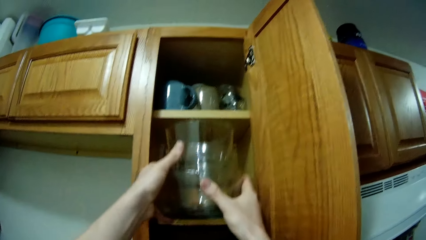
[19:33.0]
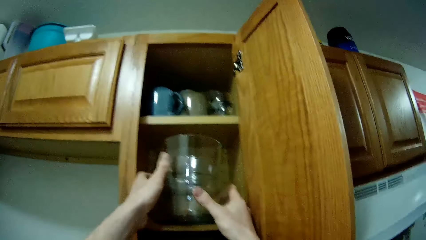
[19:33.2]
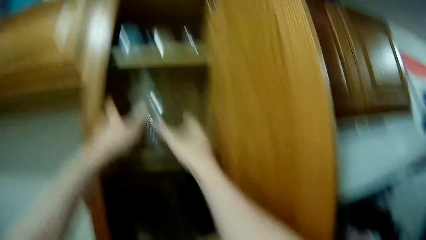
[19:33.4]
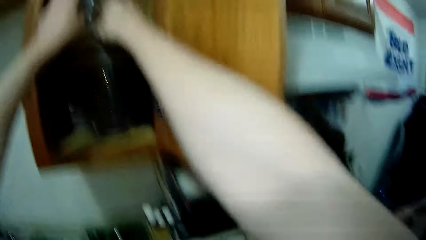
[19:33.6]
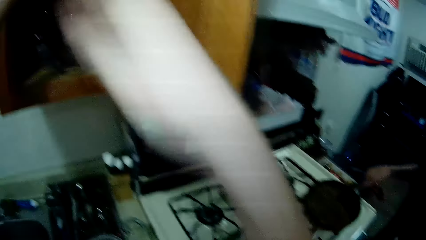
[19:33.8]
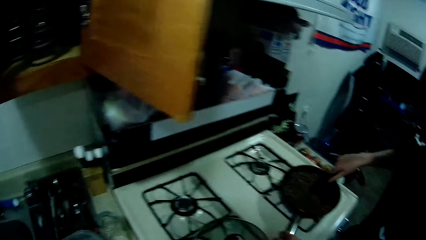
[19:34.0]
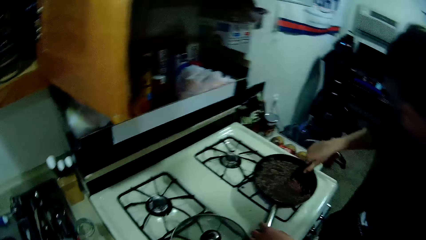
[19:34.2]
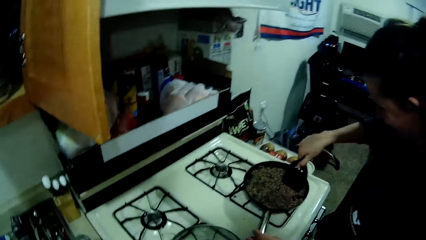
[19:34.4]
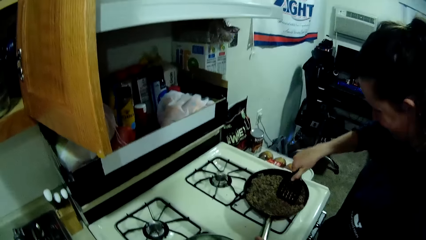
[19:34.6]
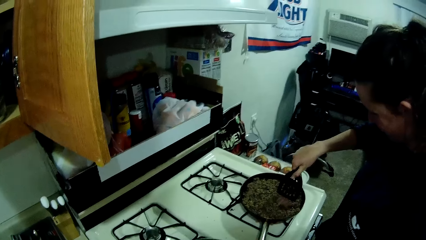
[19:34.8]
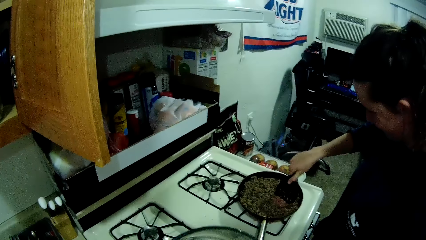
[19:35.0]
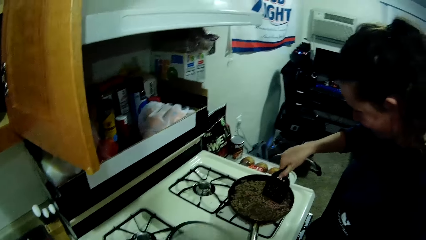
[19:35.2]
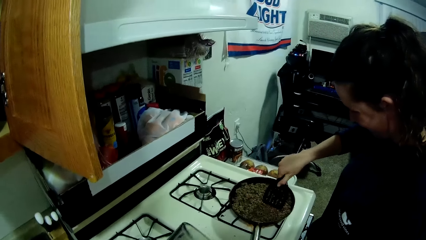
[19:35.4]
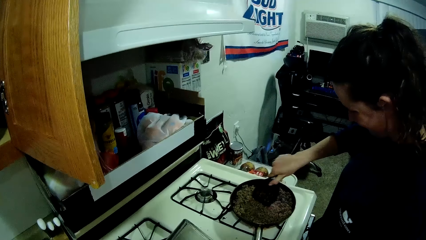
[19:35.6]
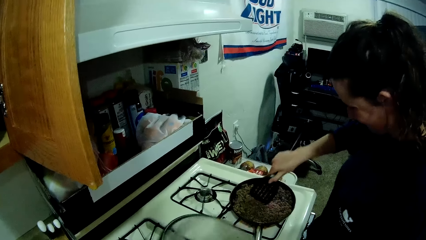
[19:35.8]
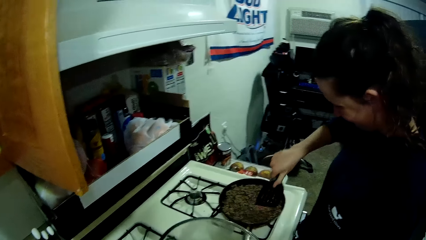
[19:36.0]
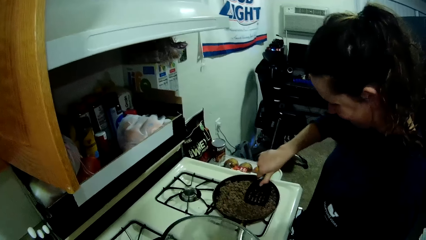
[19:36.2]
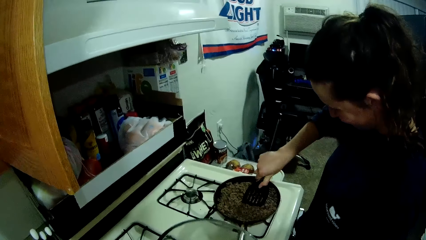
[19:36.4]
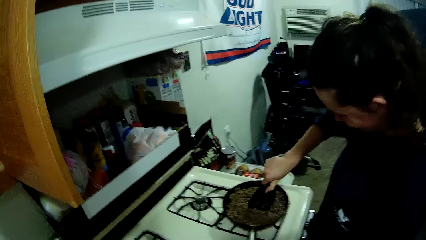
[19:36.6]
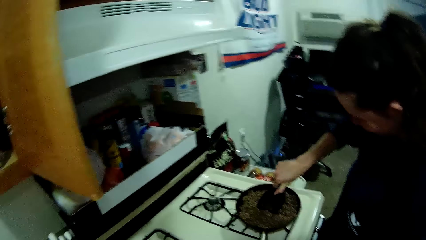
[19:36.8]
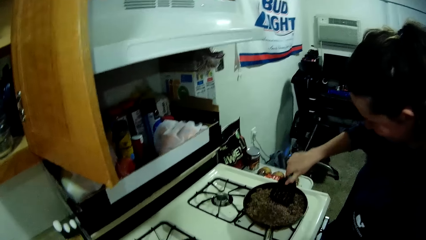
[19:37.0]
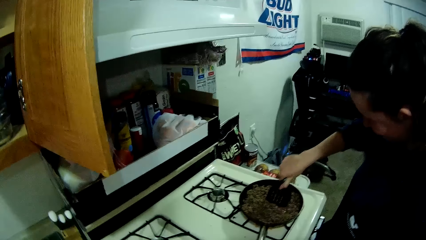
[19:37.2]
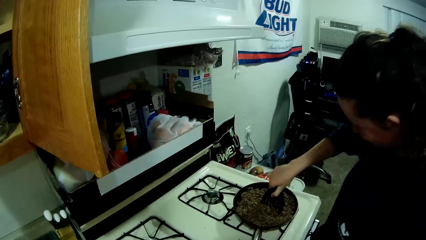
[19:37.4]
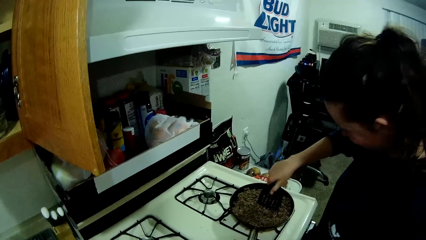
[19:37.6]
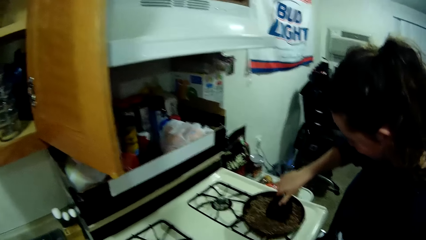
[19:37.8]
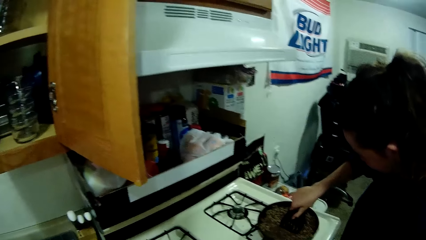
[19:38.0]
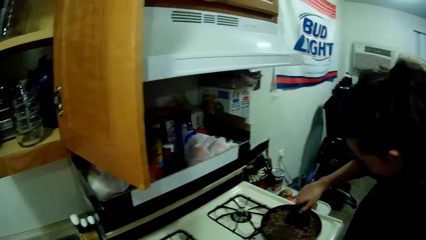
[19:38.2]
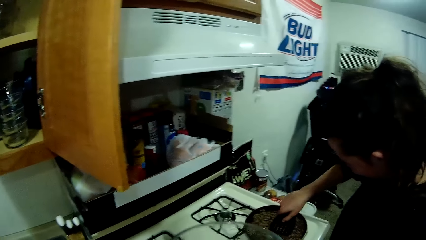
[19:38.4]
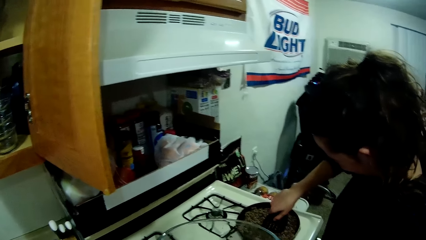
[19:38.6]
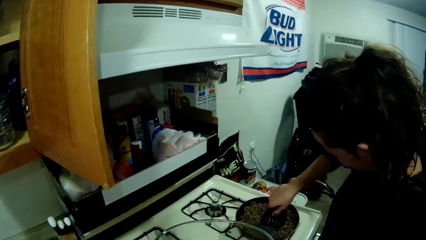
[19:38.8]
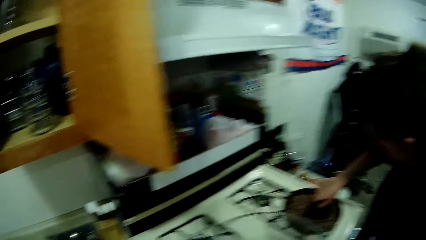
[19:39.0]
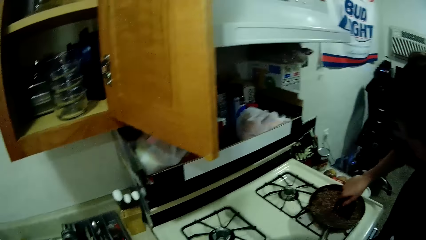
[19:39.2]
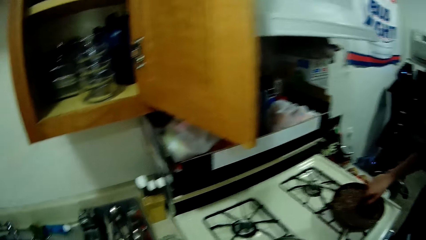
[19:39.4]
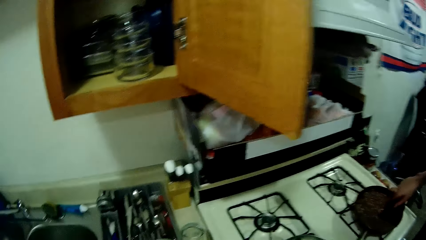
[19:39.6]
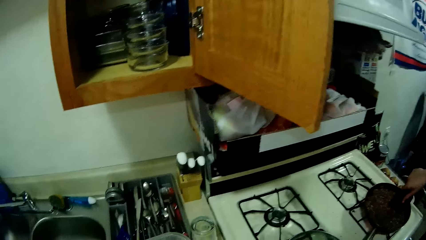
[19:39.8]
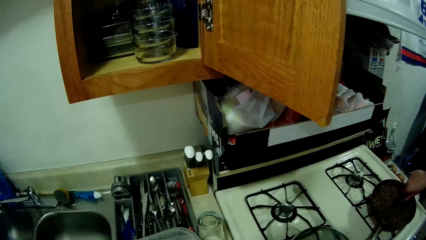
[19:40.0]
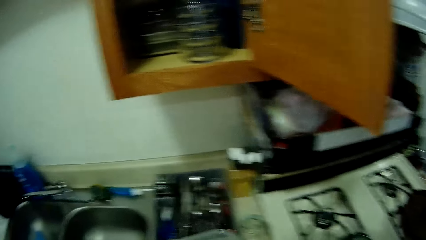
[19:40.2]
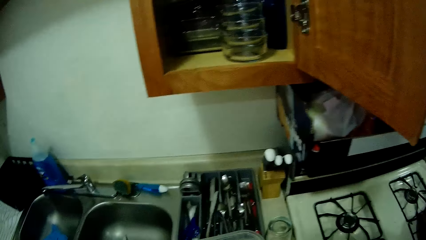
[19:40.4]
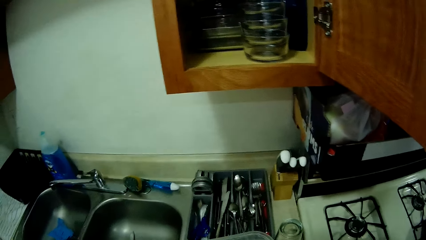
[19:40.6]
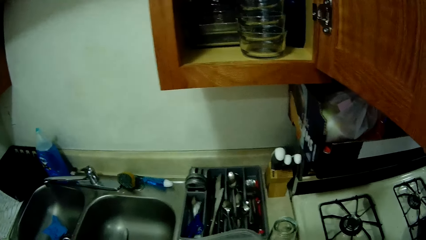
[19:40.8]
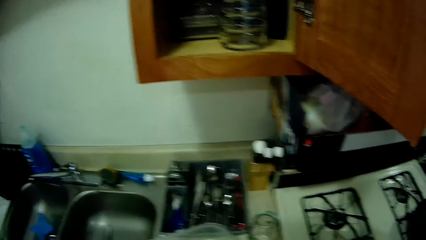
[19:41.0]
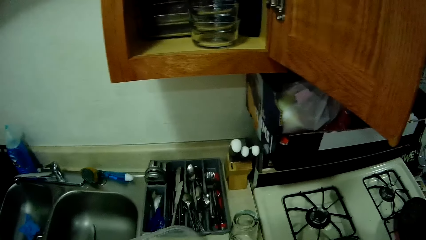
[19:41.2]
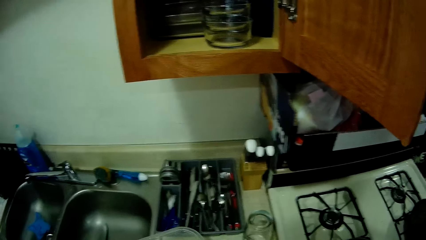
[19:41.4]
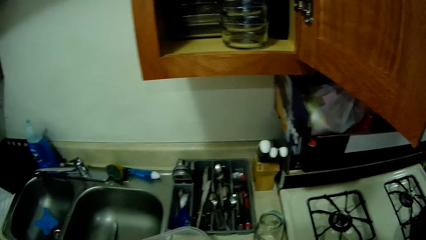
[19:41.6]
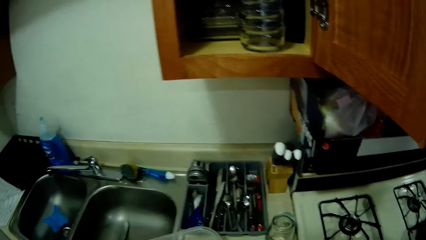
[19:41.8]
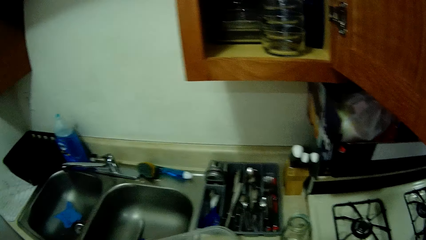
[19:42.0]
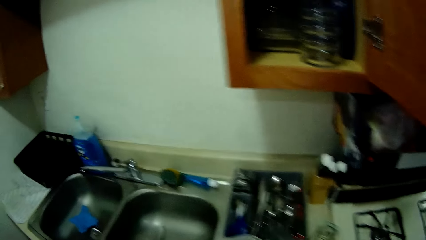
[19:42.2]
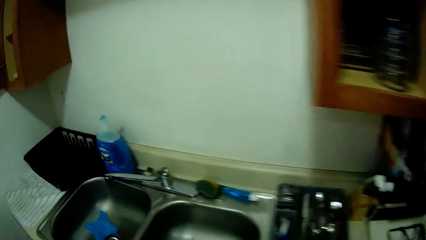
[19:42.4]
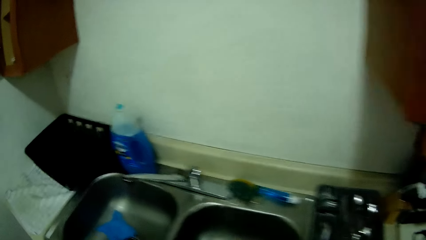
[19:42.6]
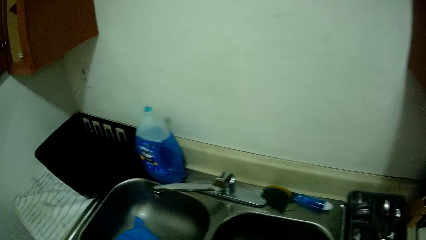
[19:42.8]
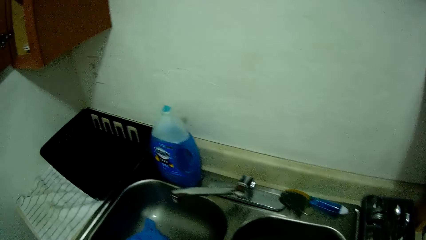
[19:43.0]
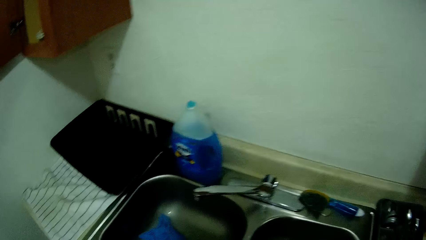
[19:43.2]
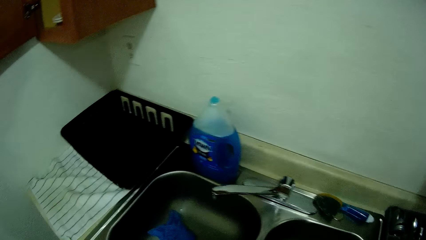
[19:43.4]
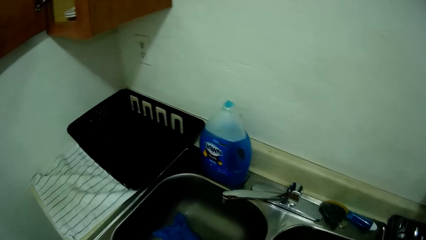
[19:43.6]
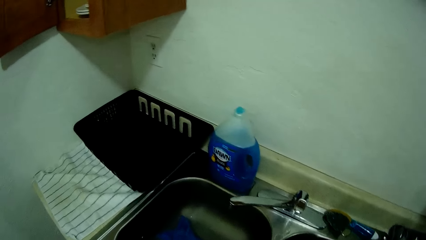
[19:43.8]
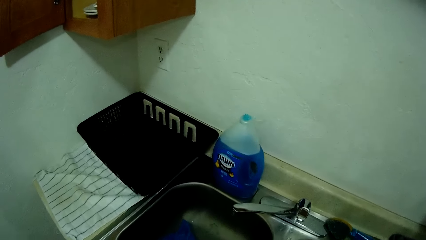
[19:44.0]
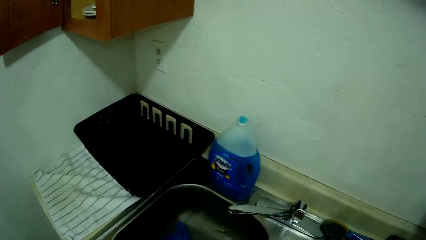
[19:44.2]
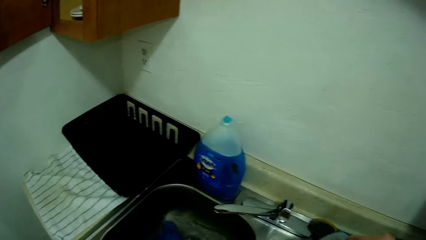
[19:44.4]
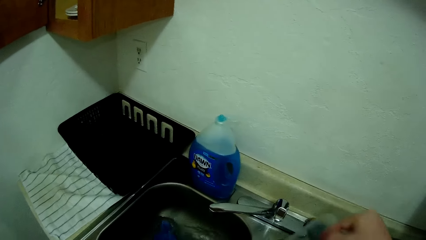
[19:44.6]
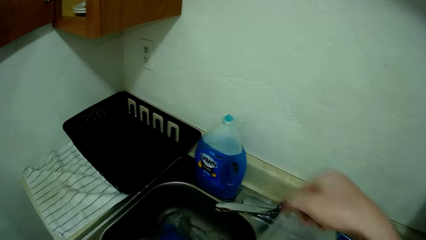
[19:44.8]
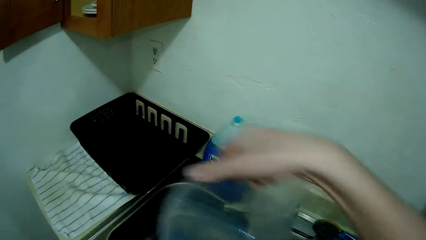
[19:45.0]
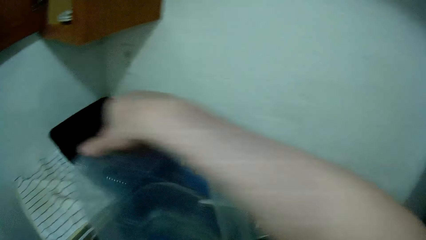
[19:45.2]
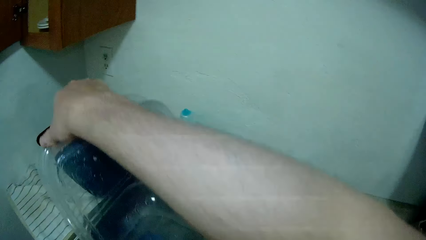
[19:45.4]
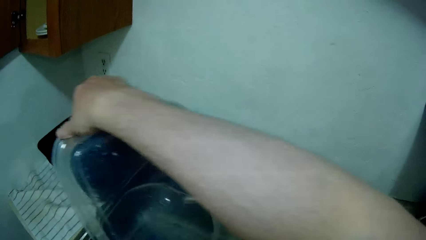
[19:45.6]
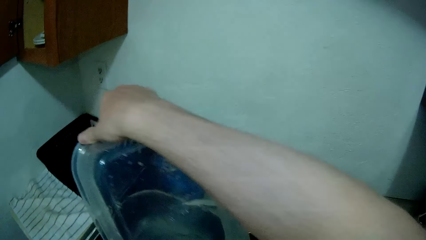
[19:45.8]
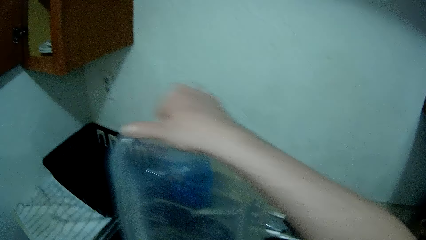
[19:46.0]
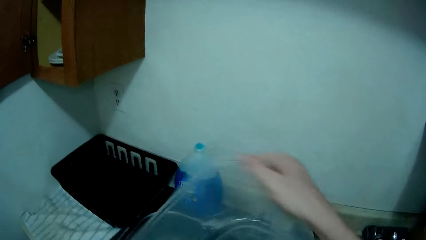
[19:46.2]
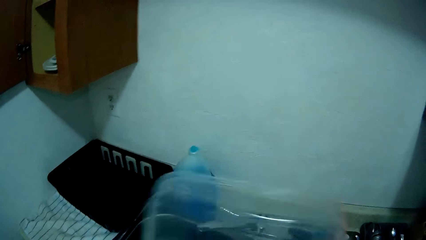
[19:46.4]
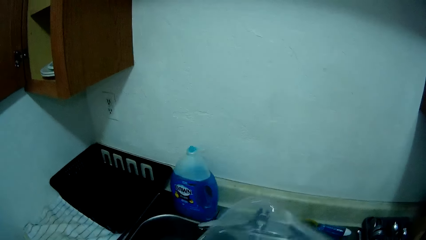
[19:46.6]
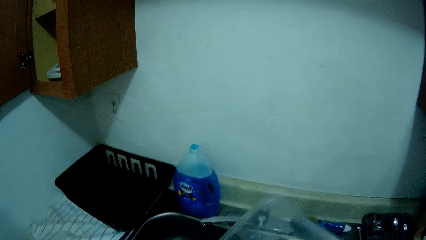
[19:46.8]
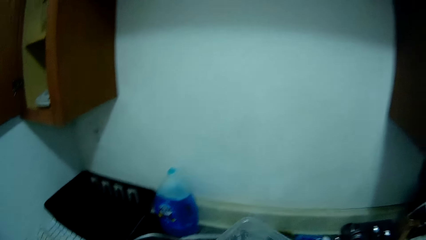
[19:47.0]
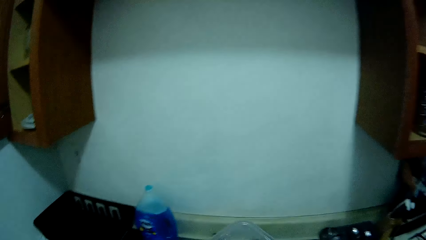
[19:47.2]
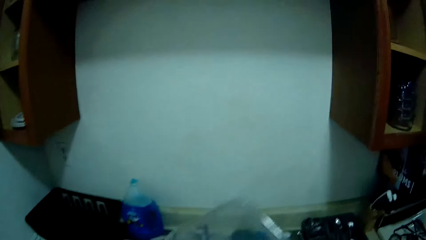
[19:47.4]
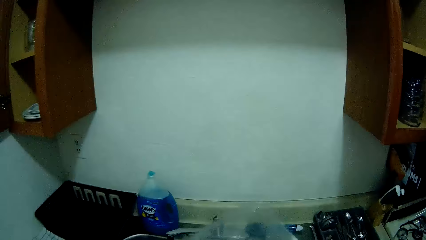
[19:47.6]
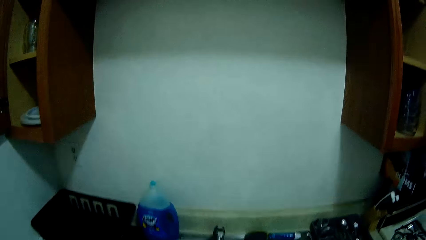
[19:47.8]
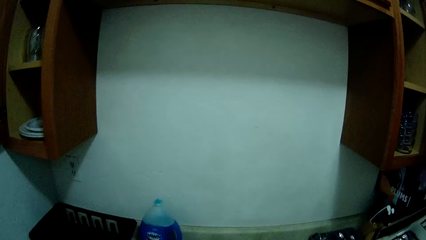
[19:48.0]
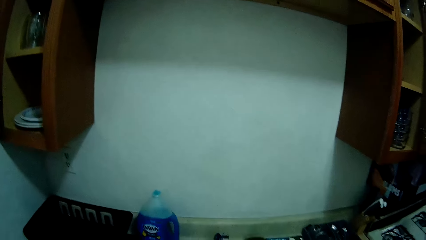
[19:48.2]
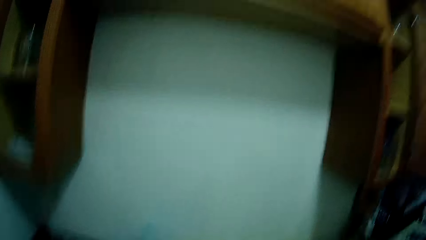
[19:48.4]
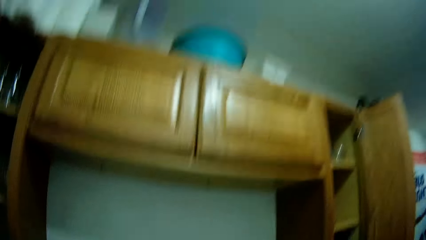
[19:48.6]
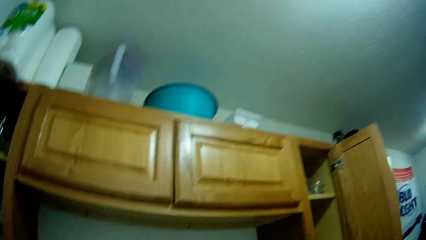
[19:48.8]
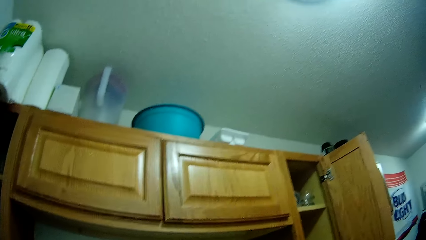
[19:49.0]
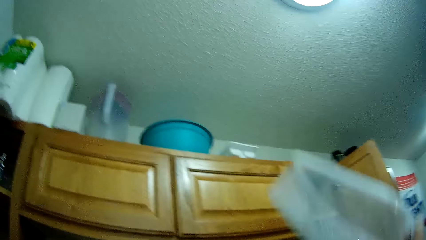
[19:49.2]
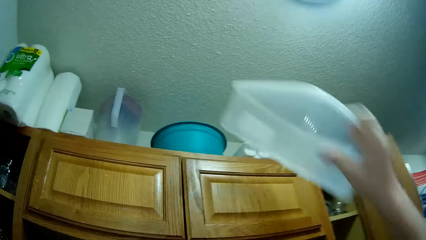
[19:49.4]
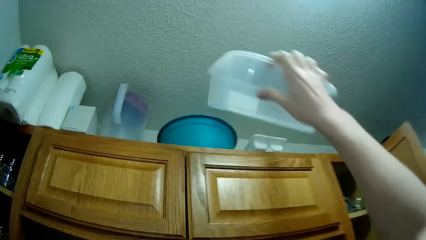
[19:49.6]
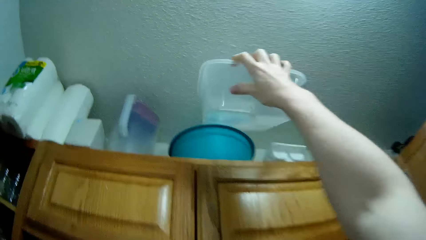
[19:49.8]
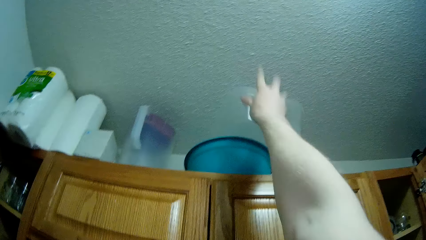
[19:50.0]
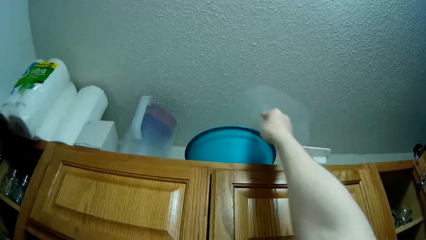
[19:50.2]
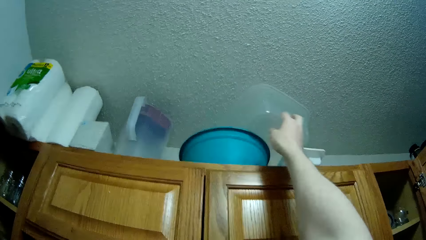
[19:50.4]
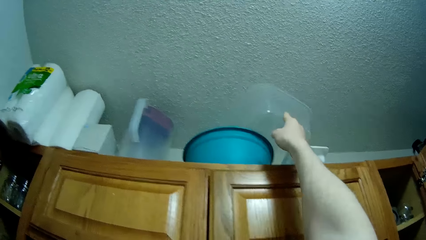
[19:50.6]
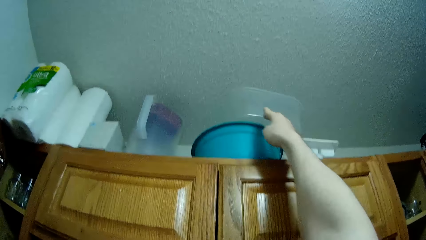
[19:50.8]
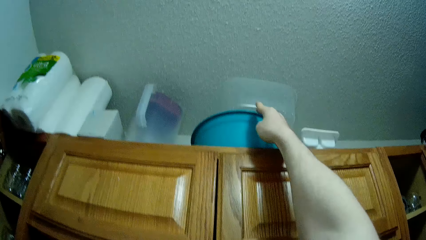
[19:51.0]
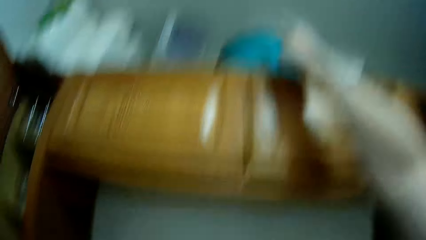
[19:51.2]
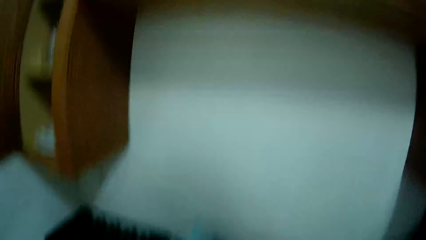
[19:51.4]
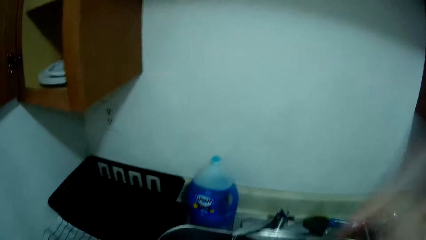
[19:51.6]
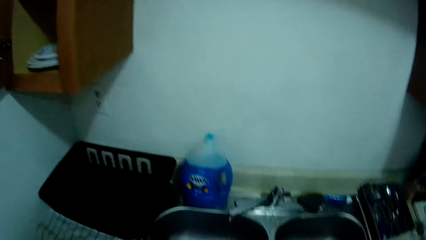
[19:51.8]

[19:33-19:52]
The camera wearer places the glass cups or bowl back to the middle kitchen cabinet with both hands. He stares at the cooker. He looks towards the sink. He picks up a plastic bowl on the kitchen slab with his right hand. He moves towards the sink. He stares at the sink. He pours water from the container in the bowl. He throws out water from the plastic bowl into a kitchen sink with his right hand. He stares at the wall. He looks at the topmost cabinets. He places the plastic bowl on the kitchen cabinet with his right hand. He places the container on the basin.
